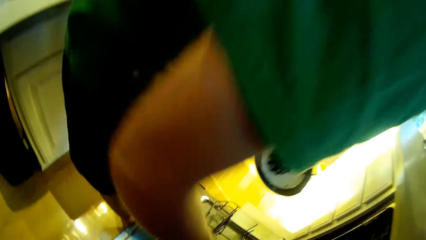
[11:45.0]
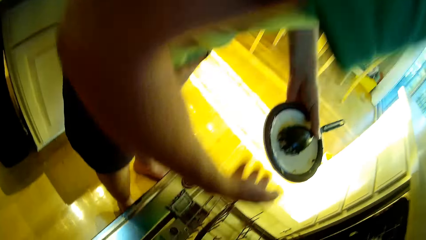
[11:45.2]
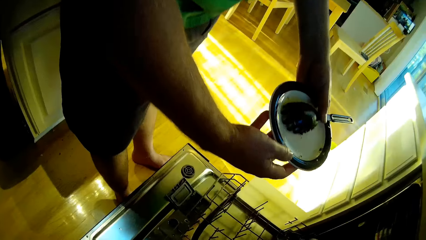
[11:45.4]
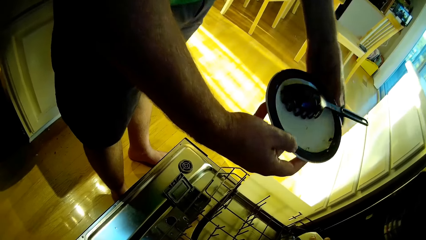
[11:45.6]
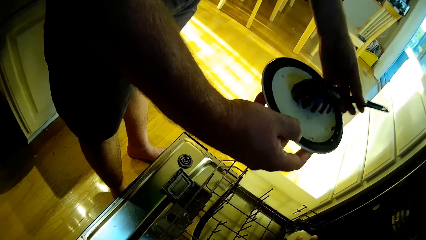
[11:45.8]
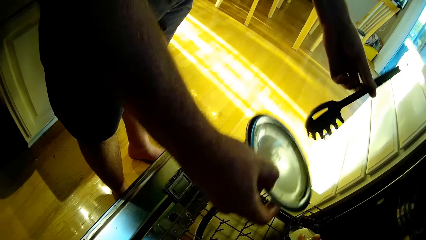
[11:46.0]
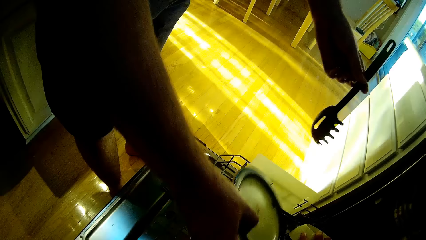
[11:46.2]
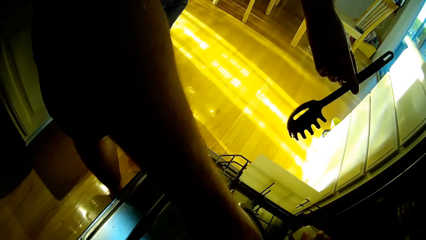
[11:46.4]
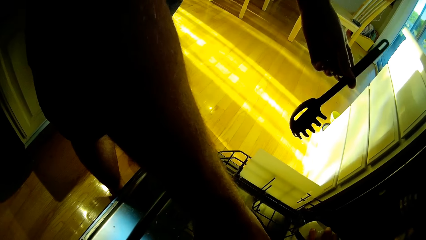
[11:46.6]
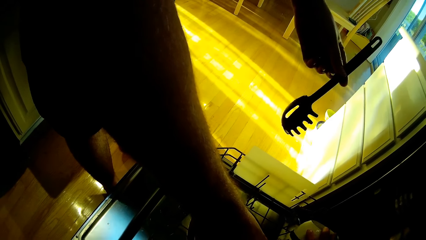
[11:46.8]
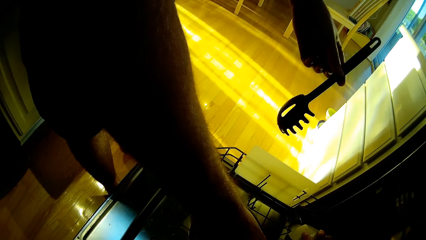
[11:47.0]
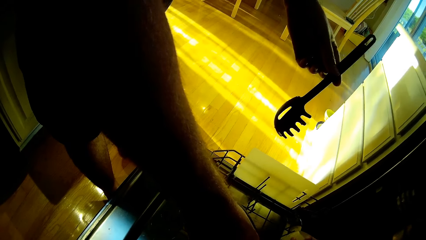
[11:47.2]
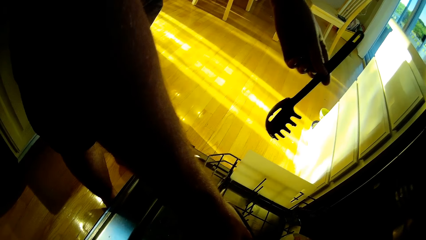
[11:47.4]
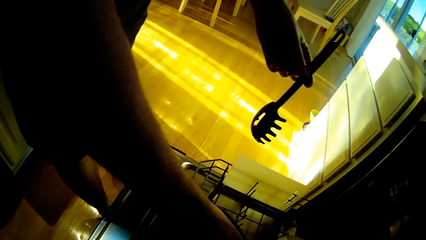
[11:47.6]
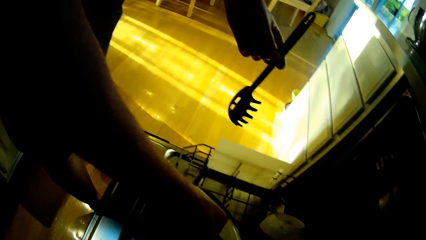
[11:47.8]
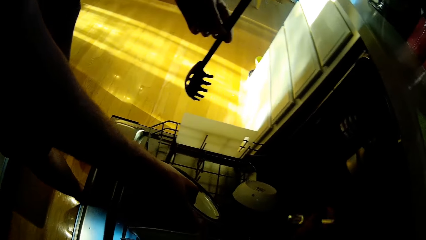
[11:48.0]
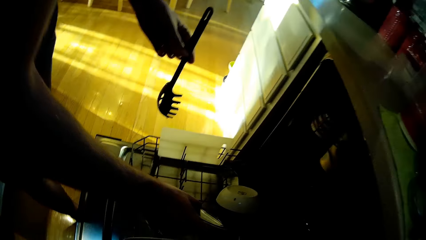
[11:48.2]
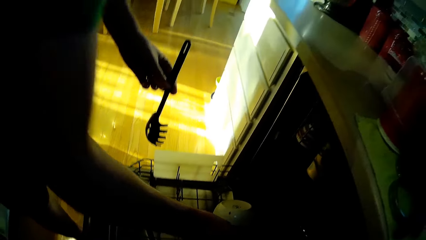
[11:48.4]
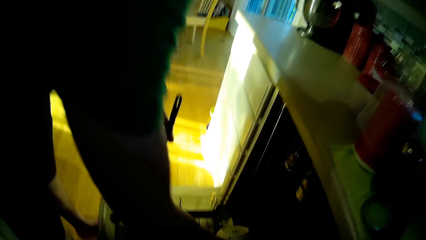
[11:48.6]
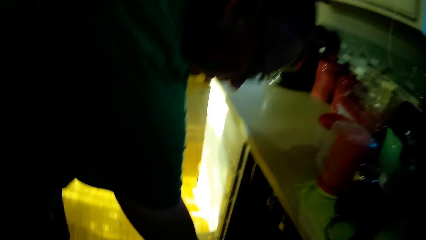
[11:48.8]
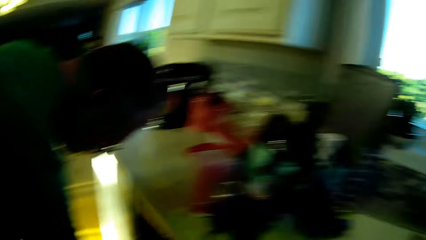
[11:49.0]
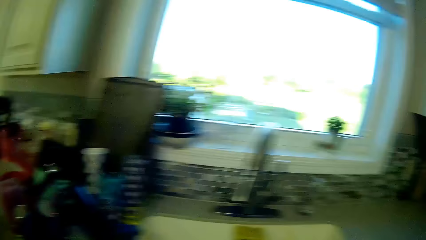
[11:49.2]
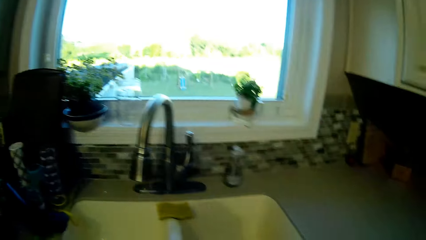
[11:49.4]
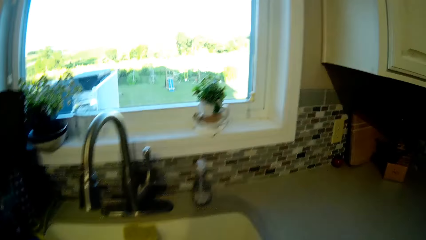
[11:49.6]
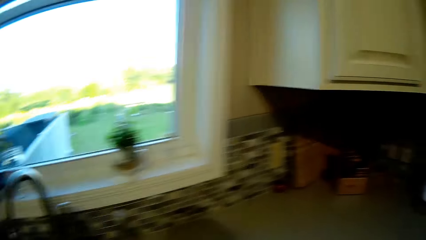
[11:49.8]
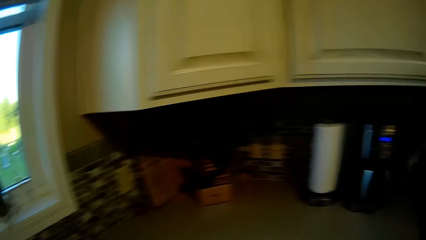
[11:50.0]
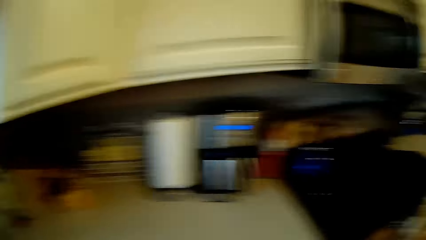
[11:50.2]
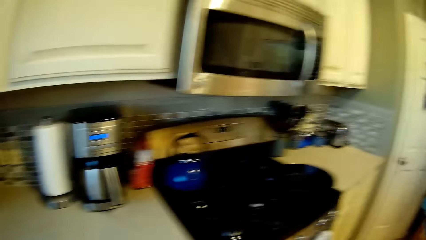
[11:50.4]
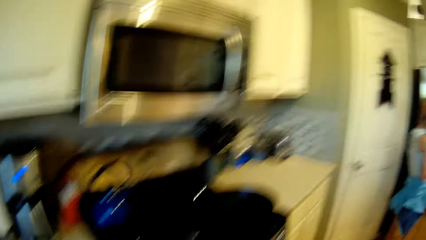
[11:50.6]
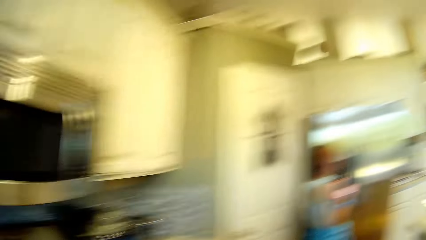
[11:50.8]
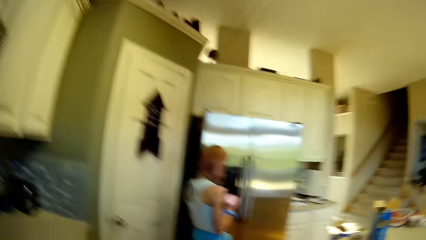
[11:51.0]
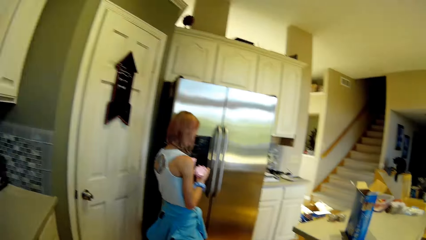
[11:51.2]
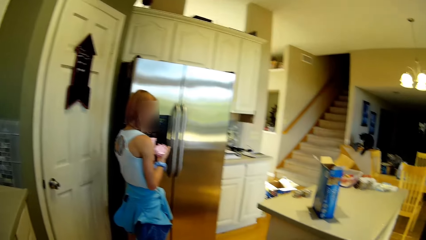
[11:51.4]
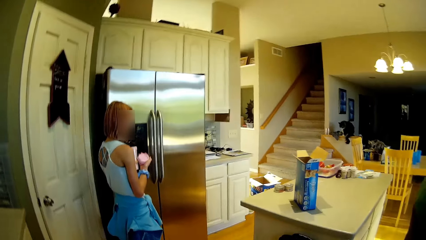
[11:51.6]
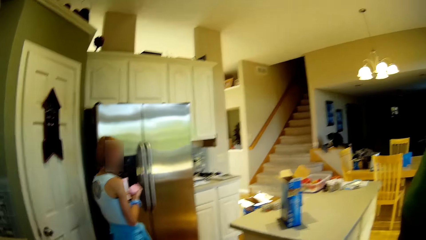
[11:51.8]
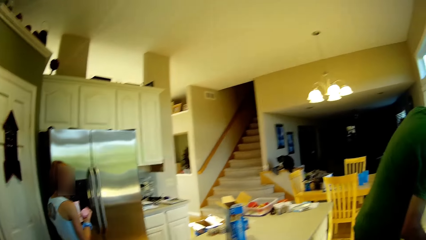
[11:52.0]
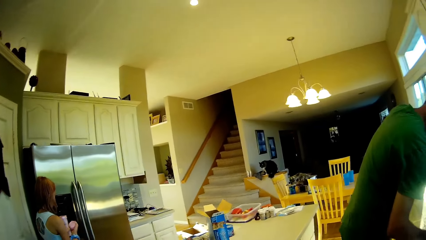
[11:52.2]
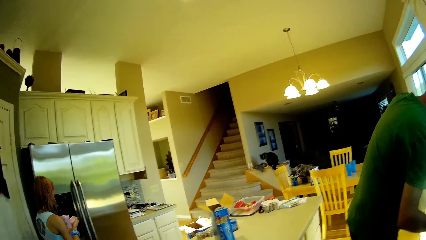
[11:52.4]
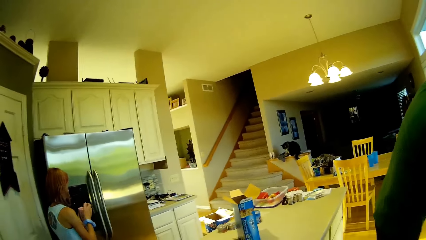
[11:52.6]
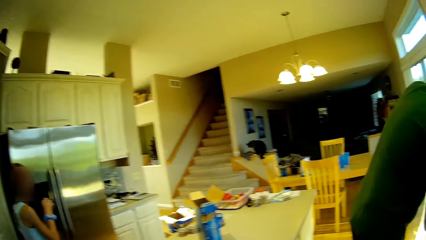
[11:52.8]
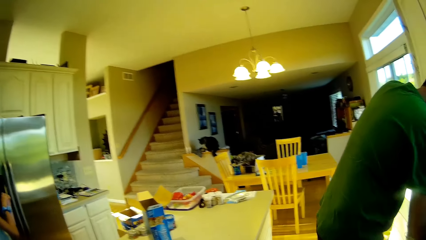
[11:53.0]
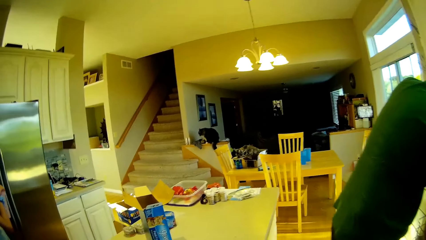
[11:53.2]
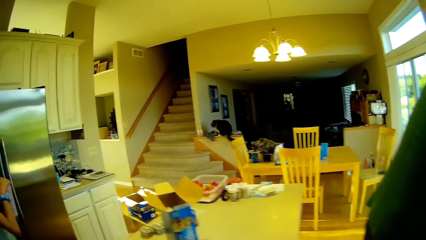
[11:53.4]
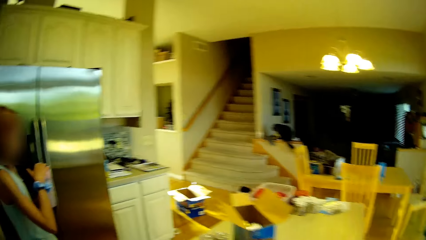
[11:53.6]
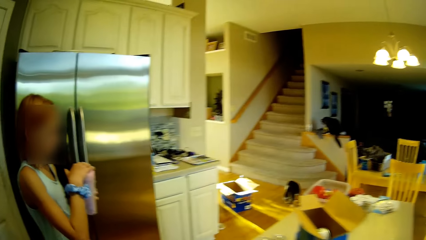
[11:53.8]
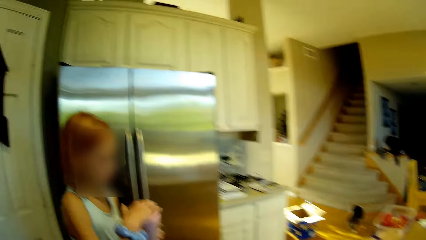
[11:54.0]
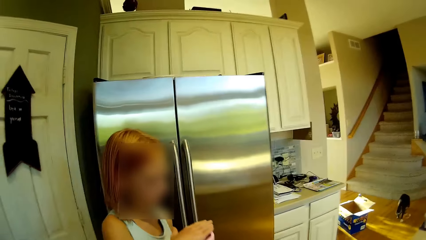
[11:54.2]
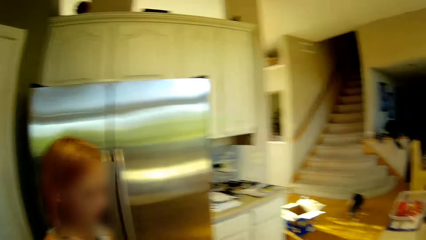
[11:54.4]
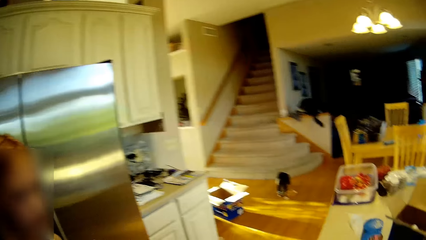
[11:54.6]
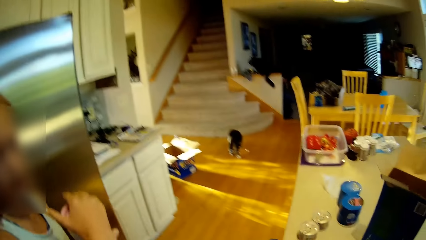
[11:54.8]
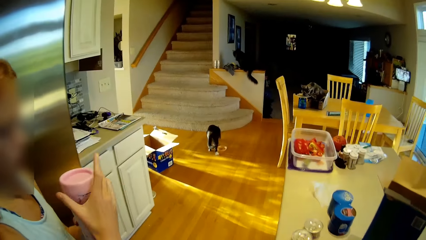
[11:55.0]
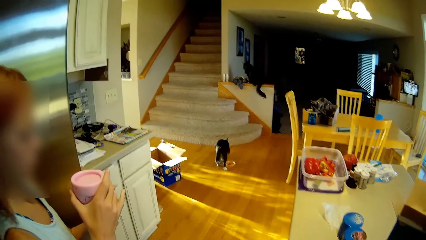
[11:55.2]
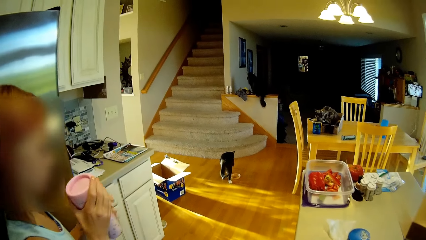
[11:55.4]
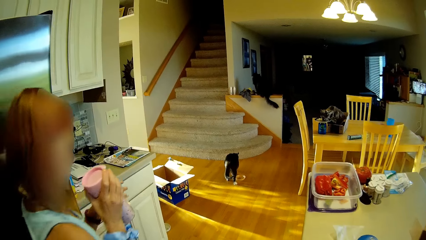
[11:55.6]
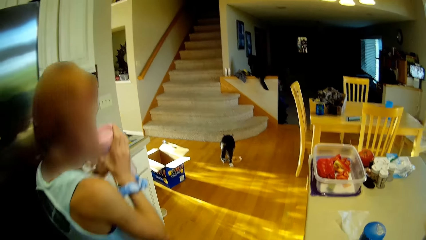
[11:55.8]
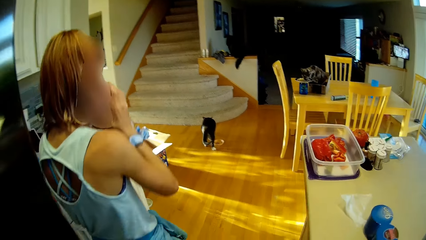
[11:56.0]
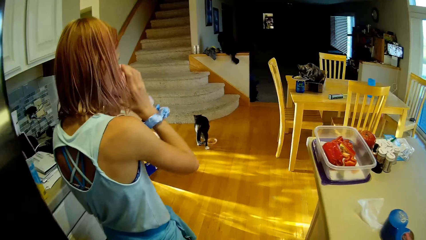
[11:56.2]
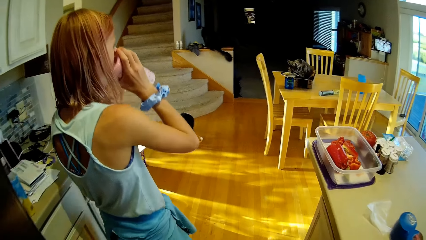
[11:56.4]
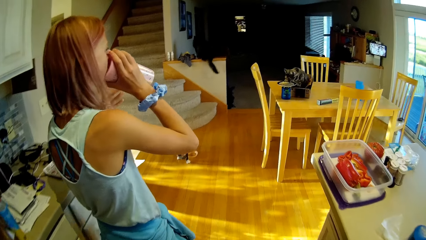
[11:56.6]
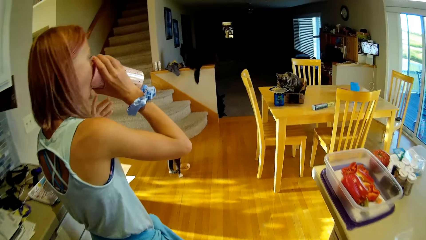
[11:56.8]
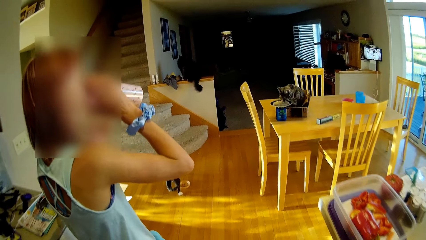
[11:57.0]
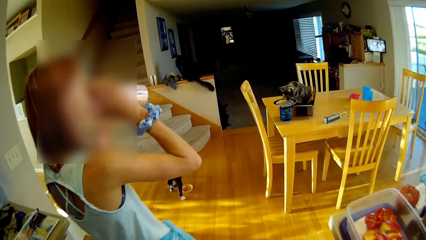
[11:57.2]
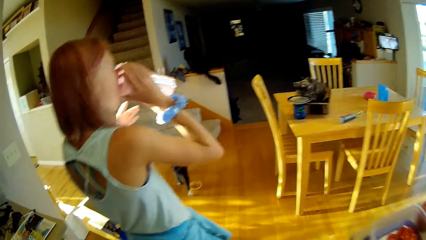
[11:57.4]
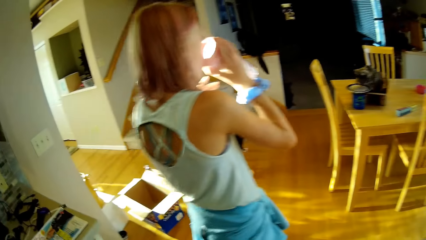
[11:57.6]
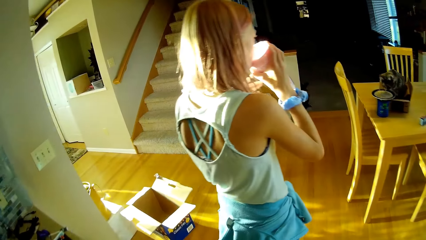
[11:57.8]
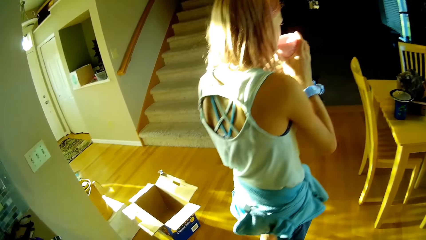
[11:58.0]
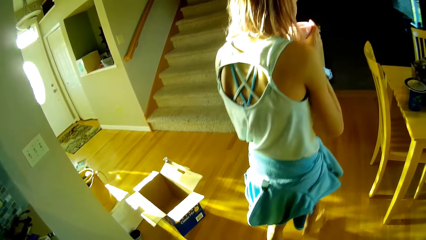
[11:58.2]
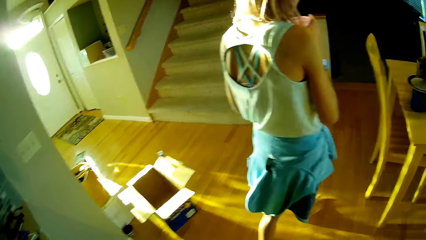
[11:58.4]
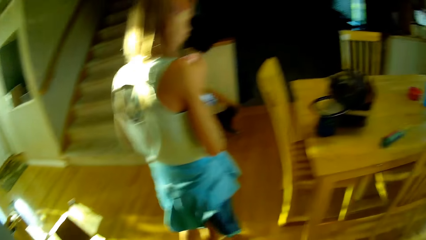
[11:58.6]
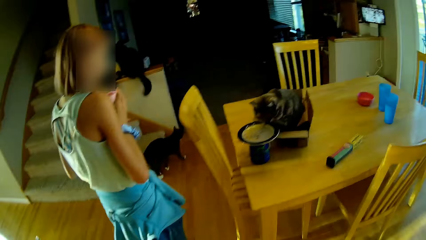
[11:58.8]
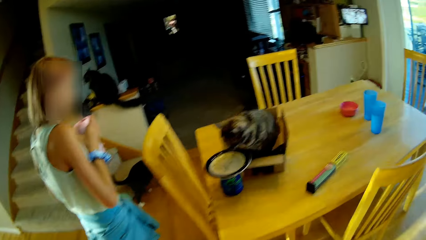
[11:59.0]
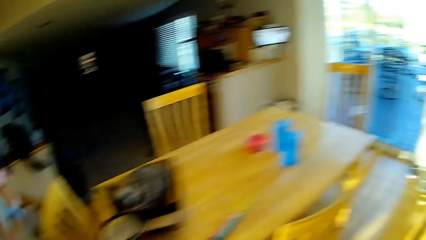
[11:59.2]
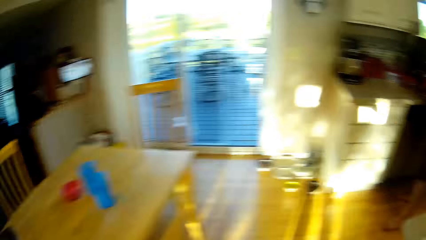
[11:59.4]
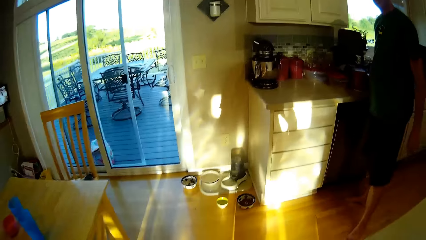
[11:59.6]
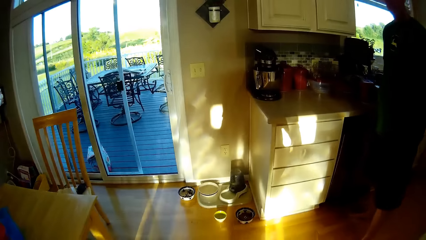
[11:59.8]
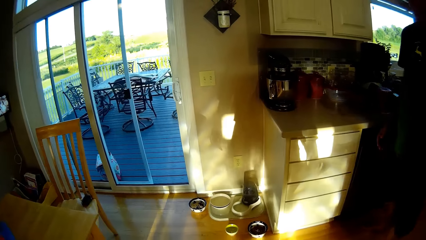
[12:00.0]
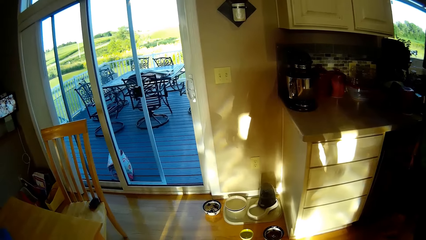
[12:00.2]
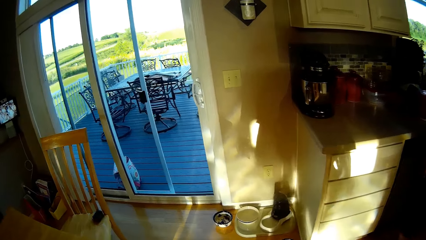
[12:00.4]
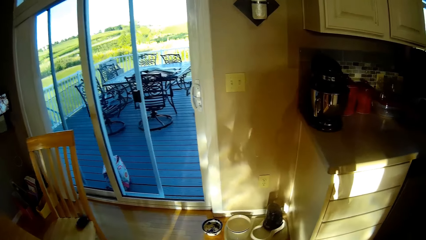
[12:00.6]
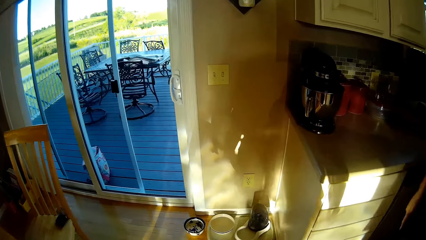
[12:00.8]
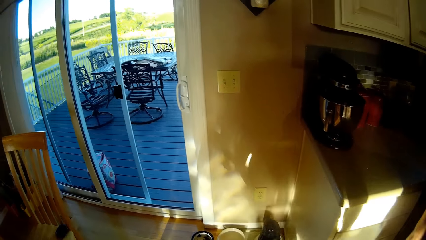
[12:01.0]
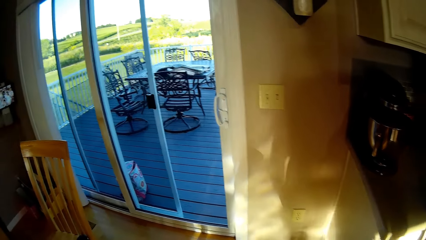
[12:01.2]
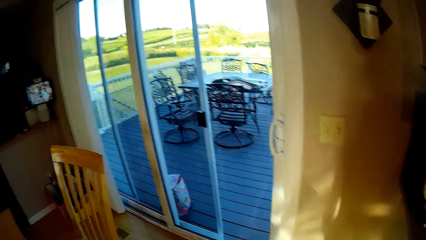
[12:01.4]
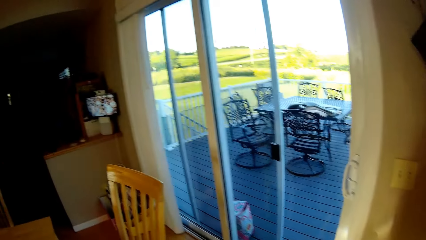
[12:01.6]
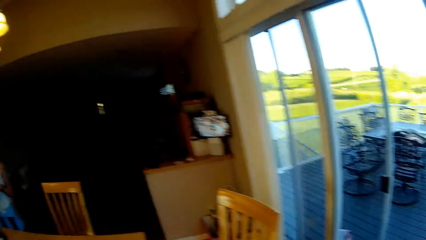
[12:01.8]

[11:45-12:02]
A person places the plate into the drawer. The camera wearer arranges the plate in the drawer rack. They walk around. Another person looks around. The camera wearer looks around. The other person walks around the room and drinks yogurt from the glass. The camera wearer walks around.
